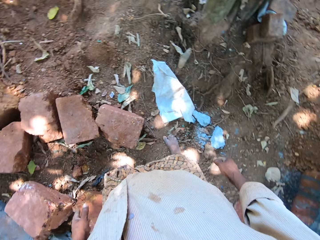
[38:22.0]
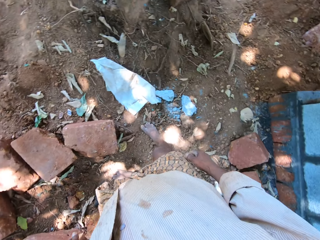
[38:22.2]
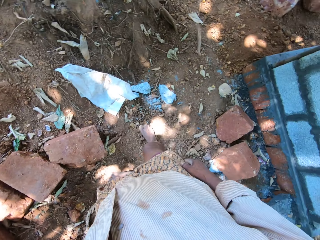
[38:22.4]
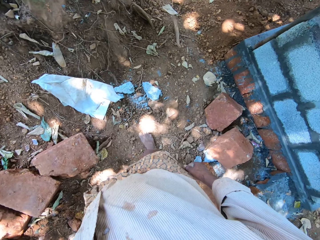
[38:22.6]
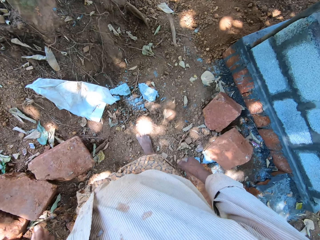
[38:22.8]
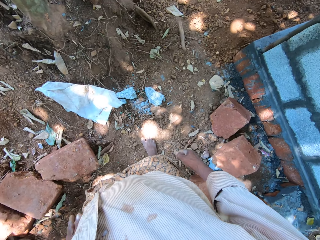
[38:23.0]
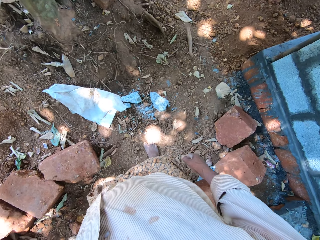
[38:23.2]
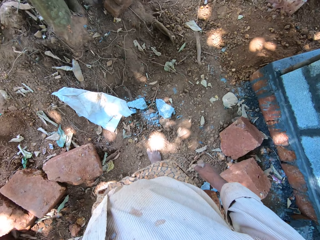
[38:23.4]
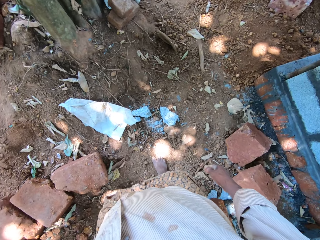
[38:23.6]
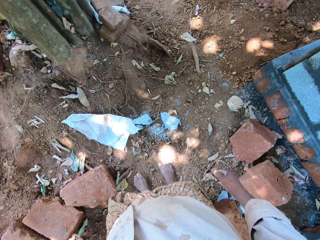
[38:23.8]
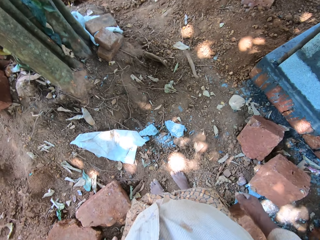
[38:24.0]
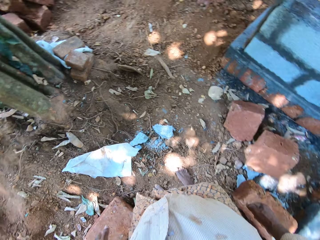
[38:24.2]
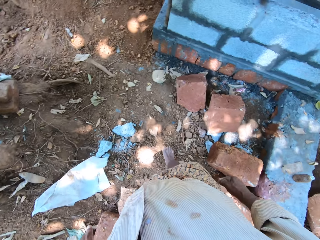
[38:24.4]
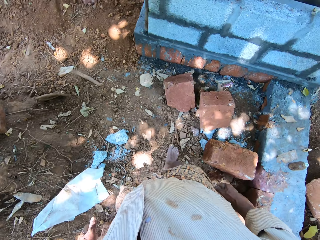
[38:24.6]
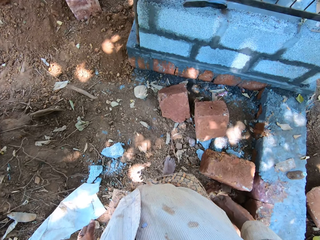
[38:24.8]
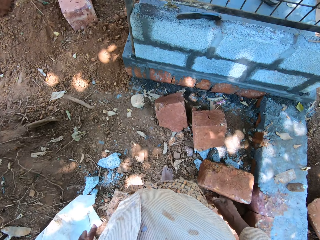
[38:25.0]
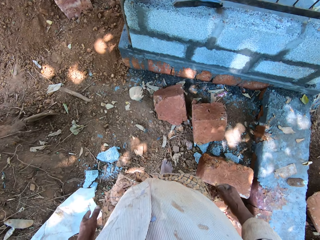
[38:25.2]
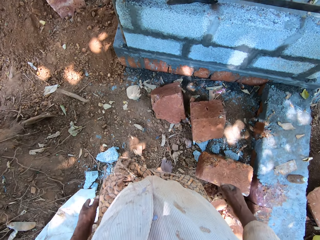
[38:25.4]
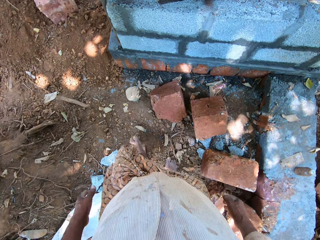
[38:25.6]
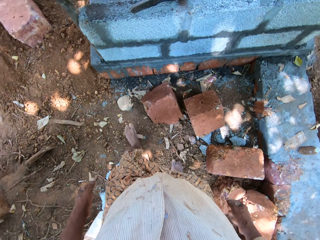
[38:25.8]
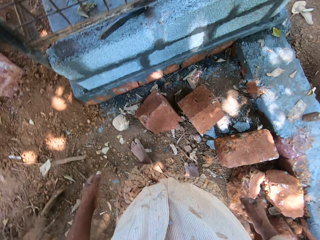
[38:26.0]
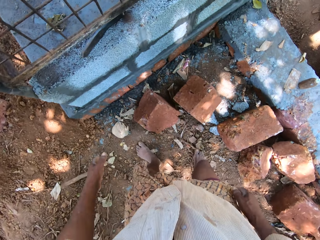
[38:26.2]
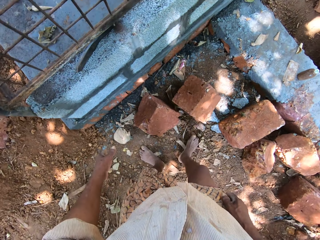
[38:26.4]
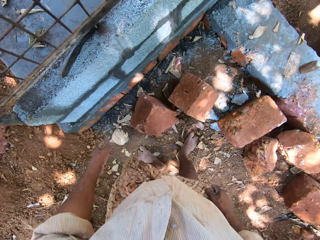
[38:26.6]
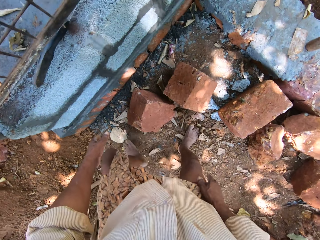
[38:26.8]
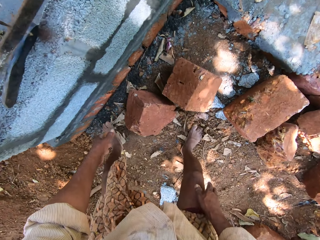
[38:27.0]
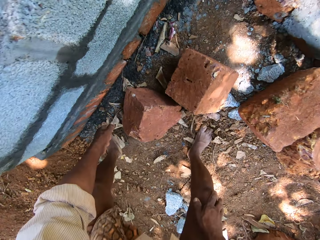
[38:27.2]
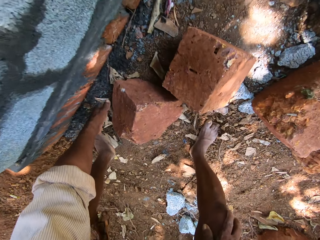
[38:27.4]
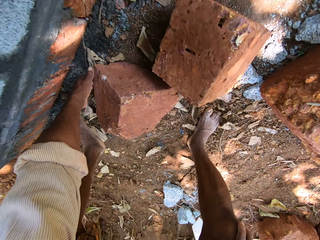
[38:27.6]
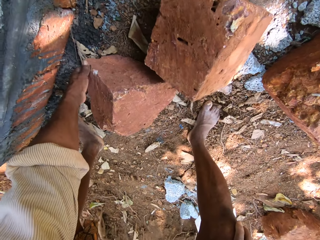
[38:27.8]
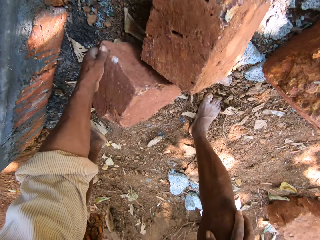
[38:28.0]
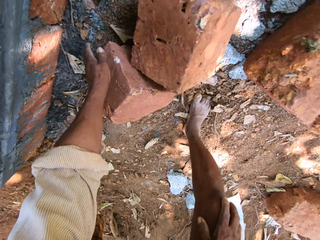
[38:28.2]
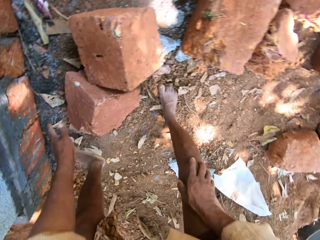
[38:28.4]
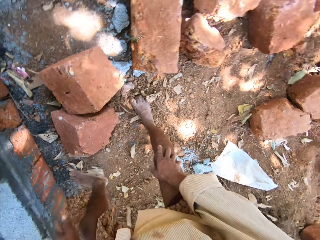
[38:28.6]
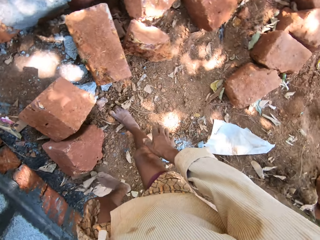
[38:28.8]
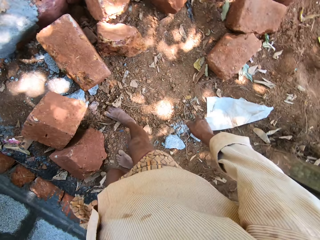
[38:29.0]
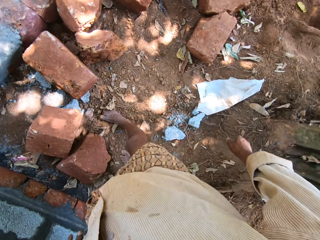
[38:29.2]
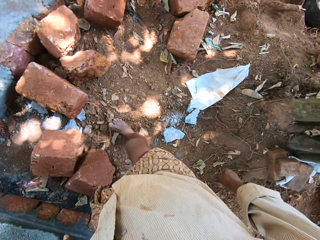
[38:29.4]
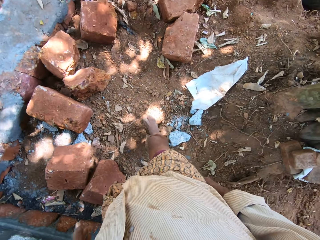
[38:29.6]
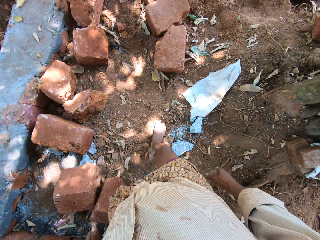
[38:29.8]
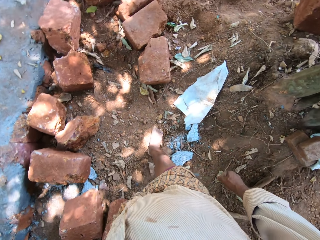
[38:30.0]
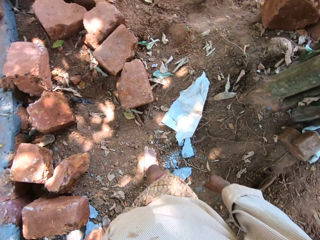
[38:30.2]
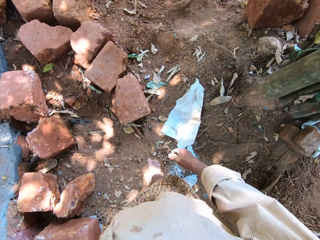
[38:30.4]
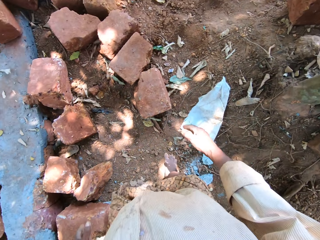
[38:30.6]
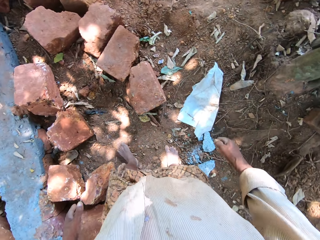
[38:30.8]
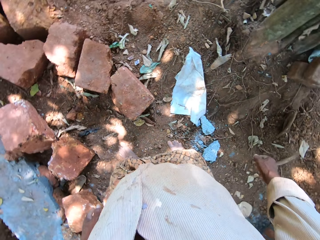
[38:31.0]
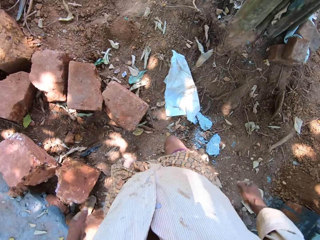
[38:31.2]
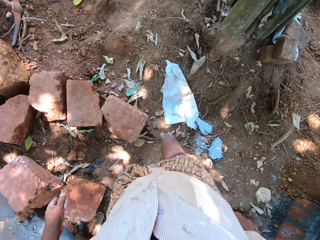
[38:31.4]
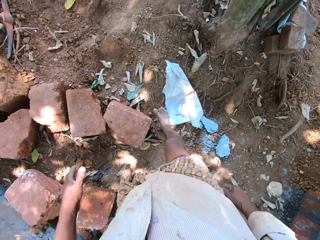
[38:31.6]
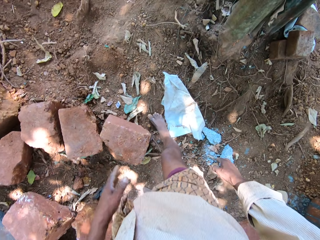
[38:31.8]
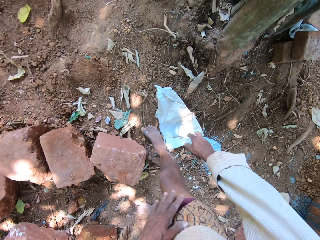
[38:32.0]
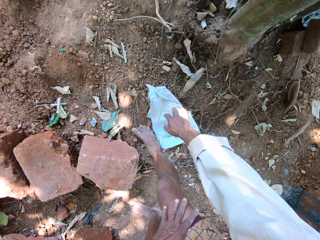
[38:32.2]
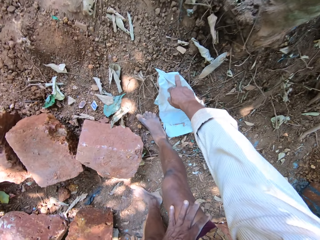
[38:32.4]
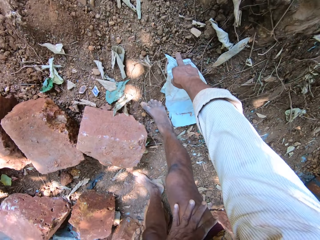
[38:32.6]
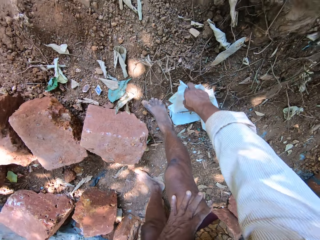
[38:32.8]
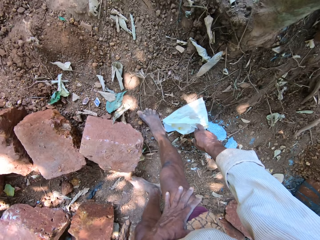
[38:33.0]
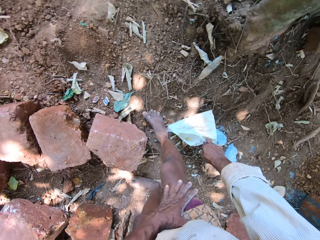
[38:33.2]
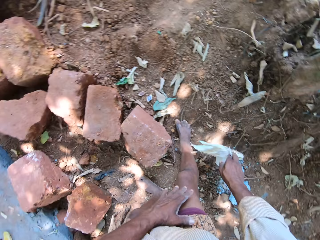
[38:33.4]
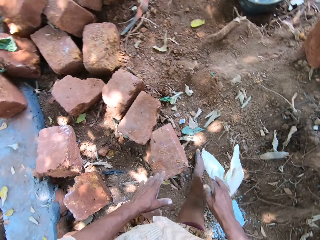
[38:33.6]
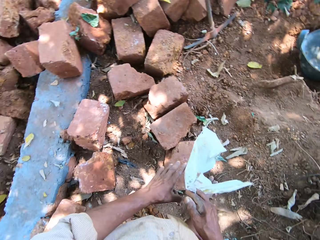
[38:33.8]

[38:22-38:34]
The camera wearer looks around. He moves a brick on the ground with his left hand. He walks. He picks a nylon from the floor with his right hand.

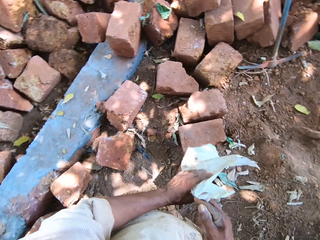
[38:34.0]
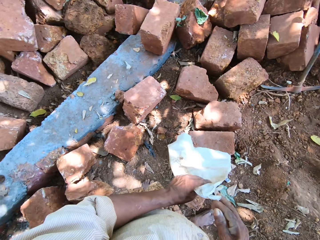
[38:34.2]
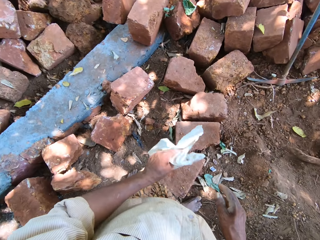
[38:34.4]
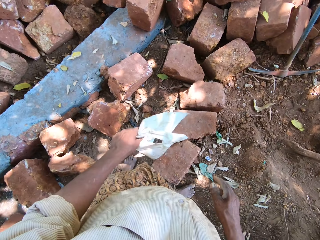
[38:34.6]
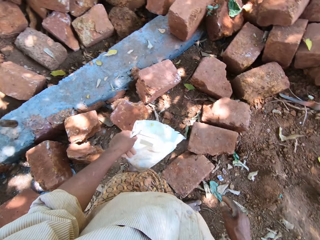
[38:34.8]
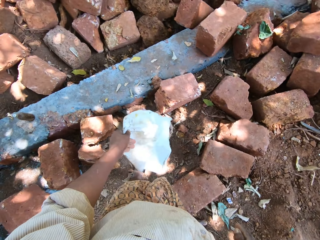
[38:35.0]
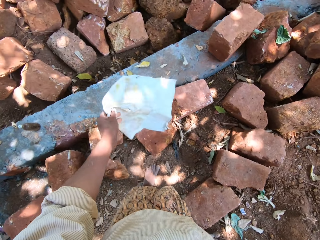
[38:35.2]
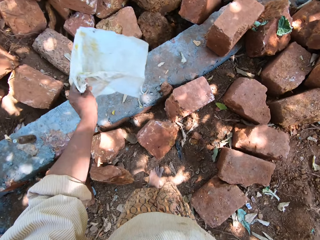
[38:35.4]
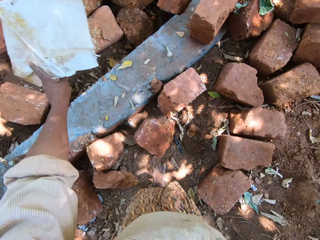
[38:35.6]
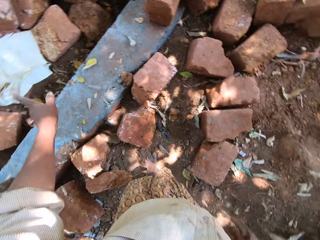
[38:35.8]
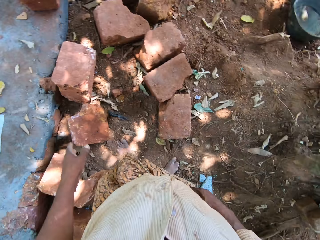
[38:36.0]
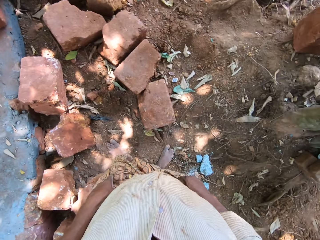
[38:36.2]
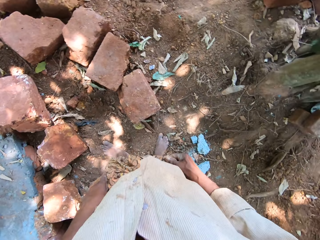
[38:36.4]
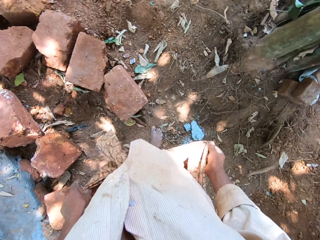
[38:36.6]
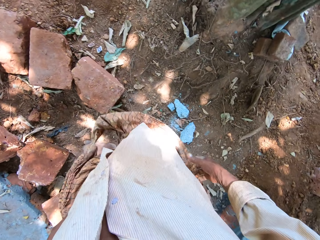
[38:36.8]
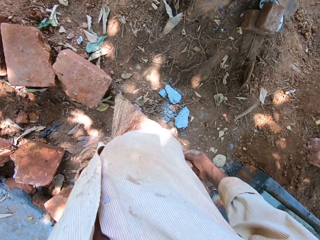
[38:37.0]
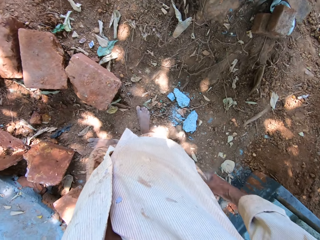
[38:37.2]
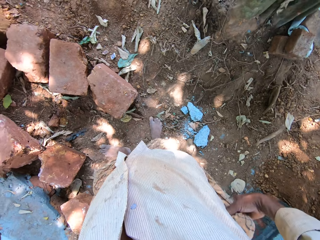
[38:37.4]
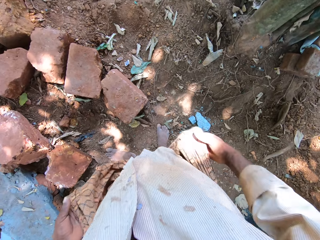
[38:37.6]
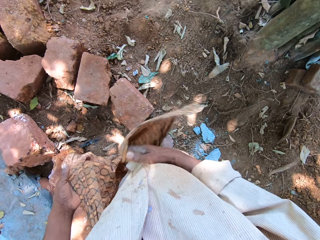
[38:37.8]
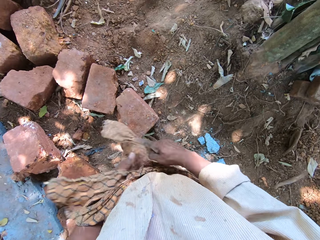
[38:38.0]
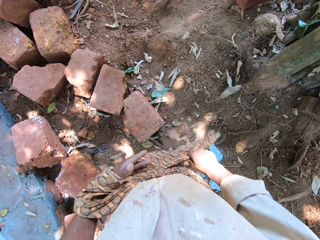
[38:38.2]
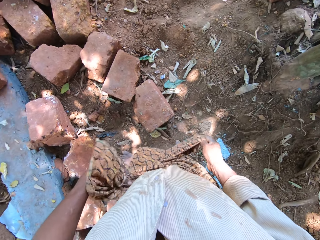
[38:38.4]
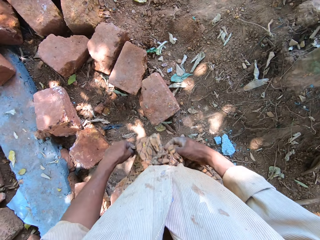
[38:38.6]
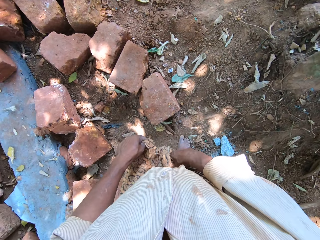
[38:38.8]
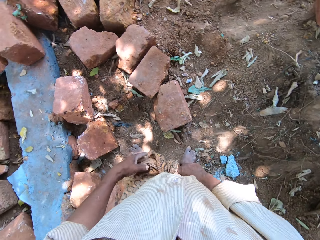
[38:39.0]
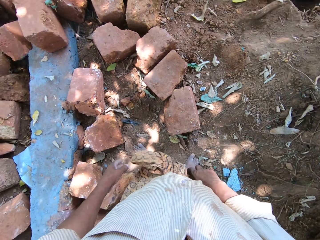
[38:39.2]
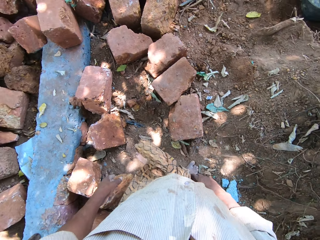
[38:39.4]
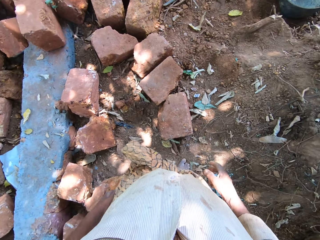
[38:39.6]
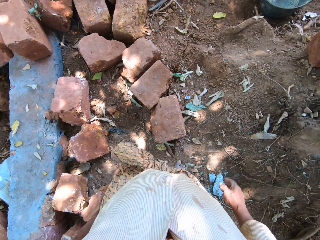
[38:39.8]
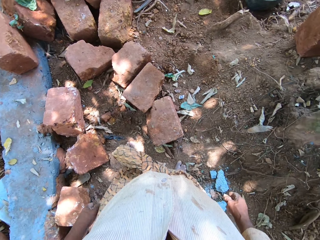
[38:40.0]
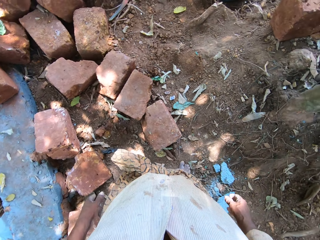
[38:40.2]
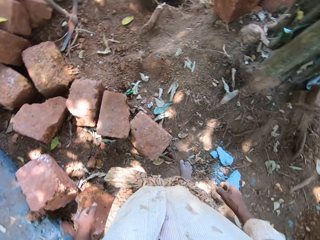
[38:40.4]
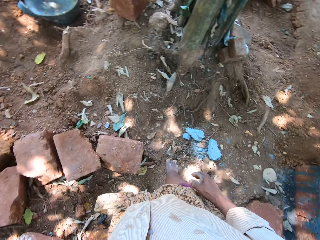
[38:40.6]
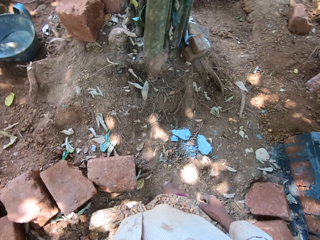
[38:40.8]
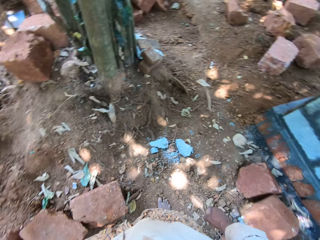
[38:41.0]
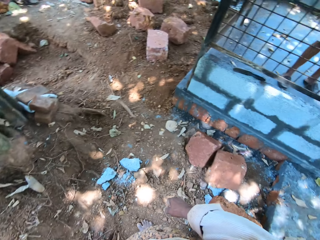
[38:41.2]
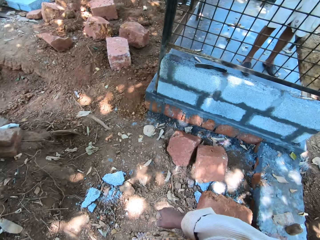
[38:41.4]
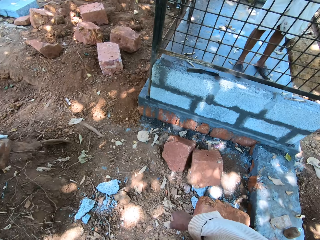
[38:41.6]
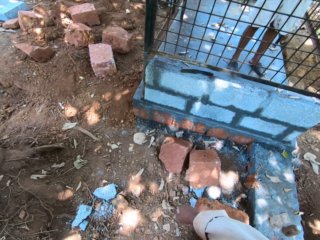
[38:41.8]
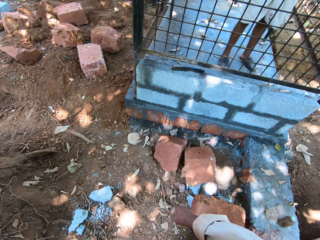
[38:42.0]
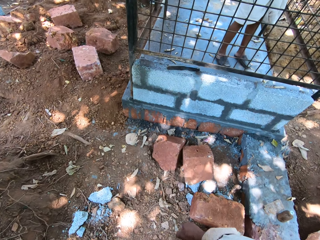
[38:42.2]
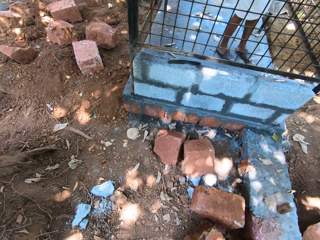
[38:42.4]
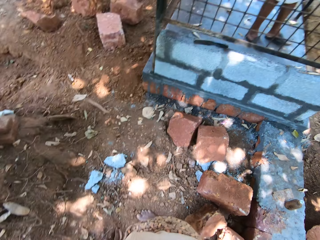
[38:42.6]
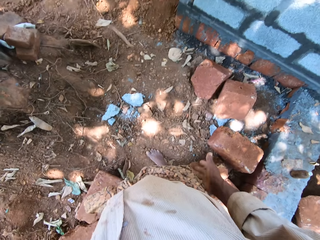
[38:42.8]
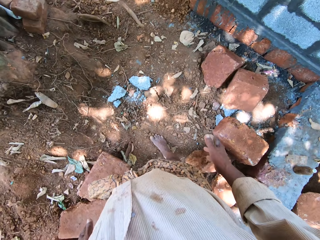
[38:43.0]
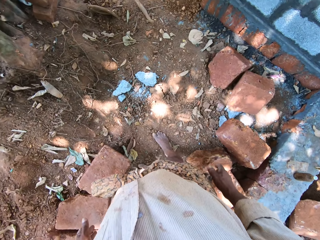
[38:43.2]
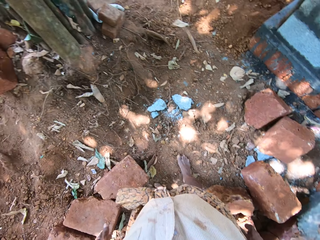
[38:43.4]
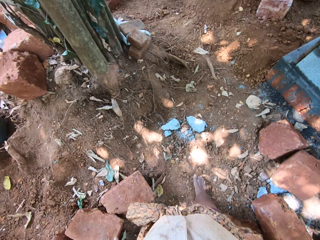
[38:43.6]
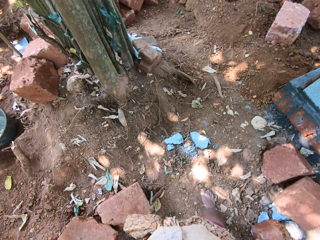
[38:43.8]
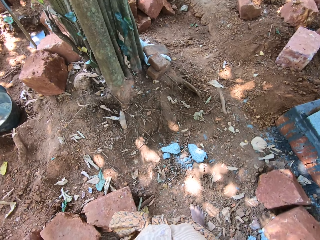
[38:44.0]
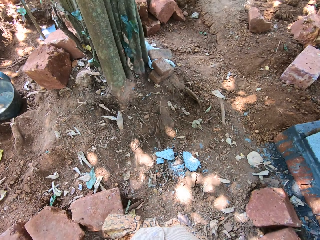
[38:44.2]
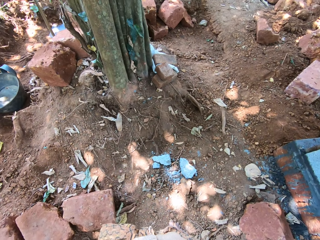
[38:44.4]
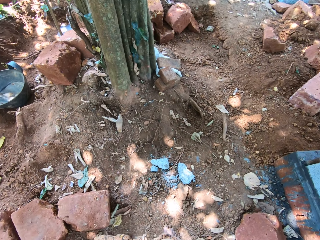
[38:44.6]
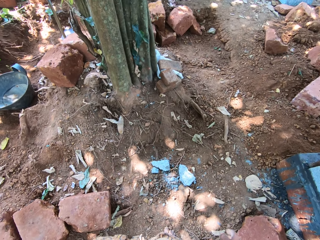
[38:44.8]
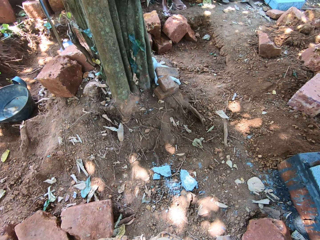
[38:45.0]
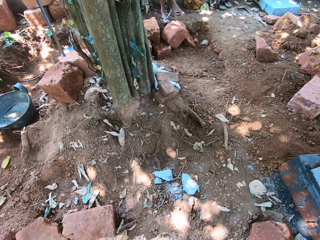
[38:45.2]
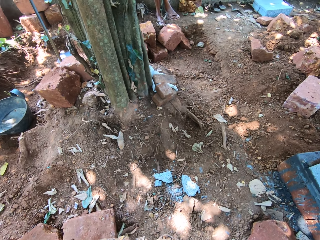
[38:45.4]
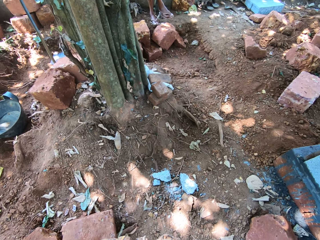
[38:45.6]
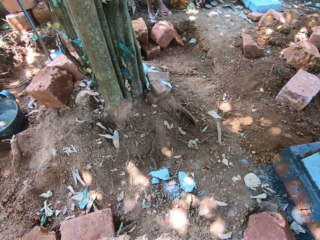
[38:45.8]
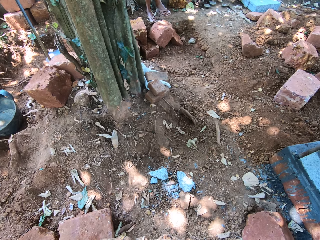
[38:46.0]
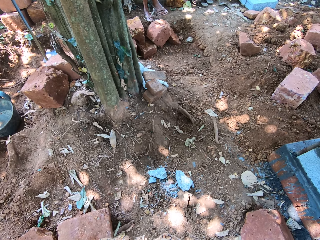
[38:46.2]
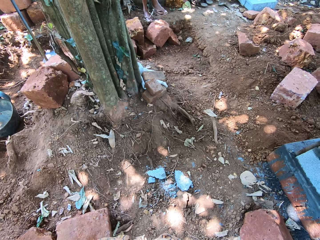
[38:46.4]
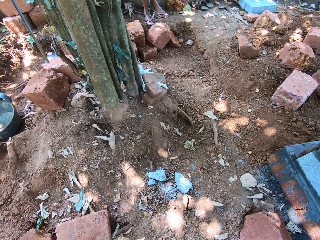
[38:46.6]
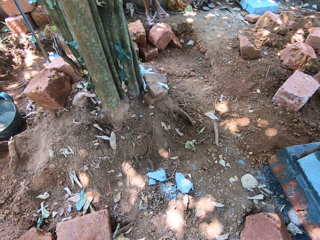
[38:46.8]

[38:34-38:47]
The camera wearer passes the nylon from his right hand to his left hand. He throws the nylon on the ground with his left hand. He unties the wrapper around his waist with both hands. A man converses with another man and the camera wearer. The camera wearer ties the wrapper around his waist with both hands. He walks and looks around.
